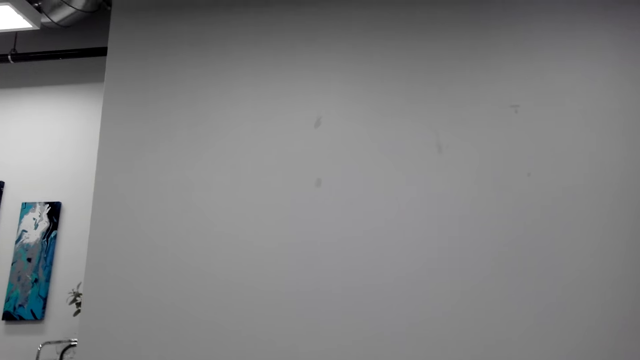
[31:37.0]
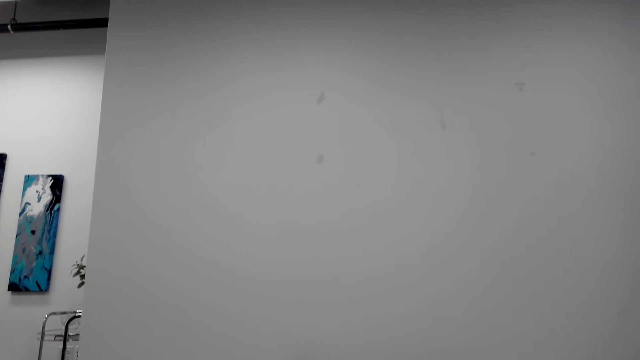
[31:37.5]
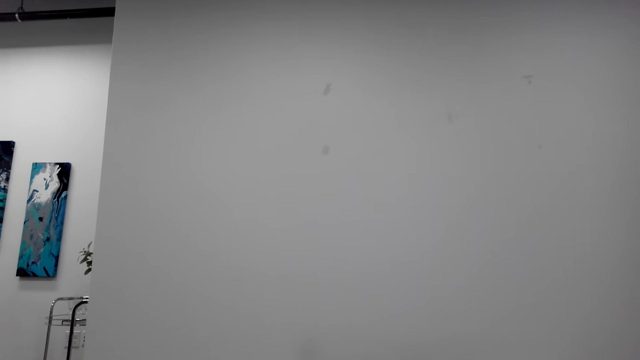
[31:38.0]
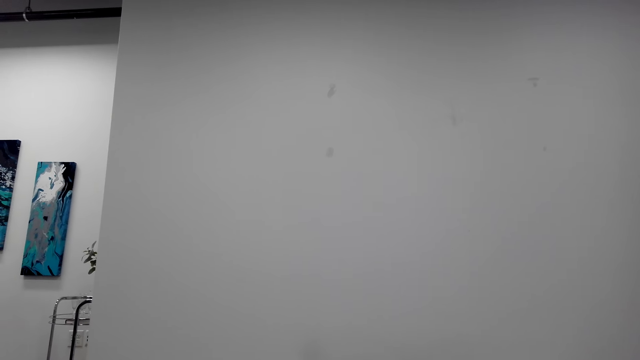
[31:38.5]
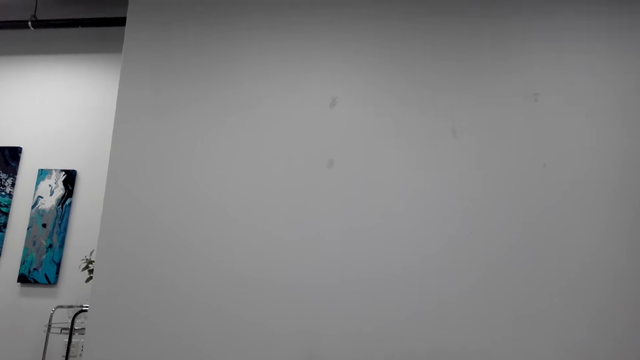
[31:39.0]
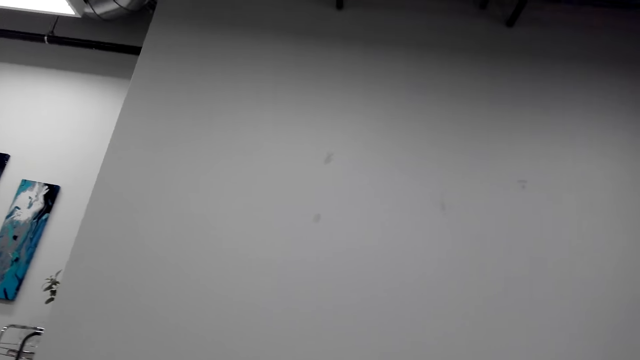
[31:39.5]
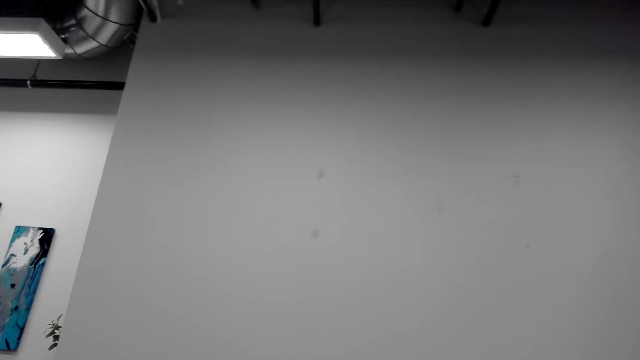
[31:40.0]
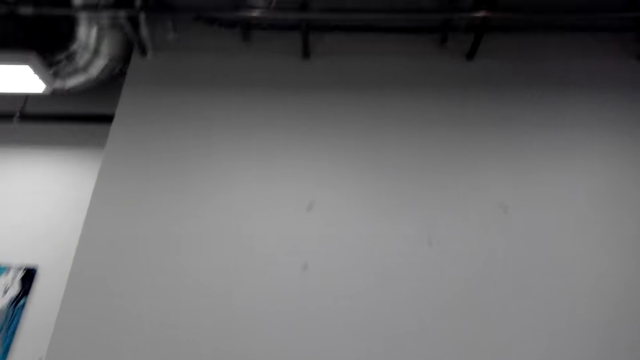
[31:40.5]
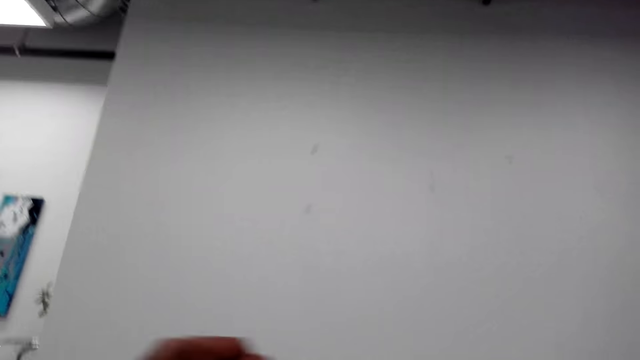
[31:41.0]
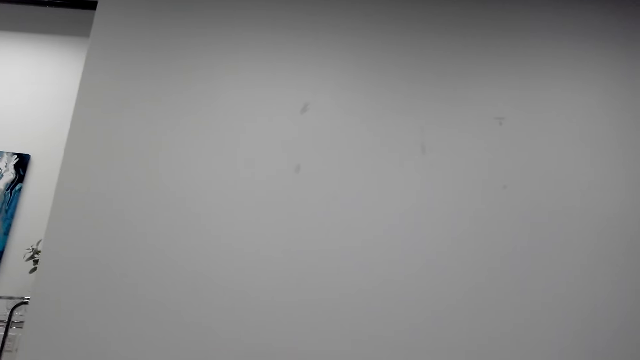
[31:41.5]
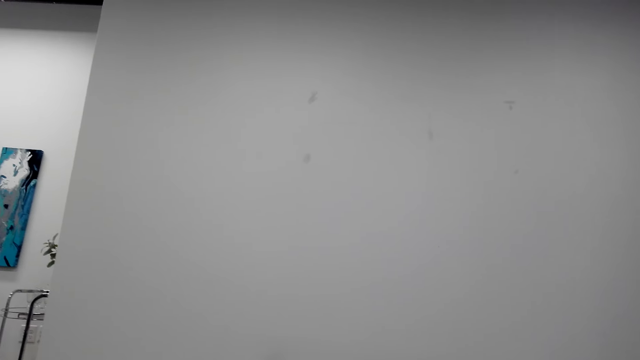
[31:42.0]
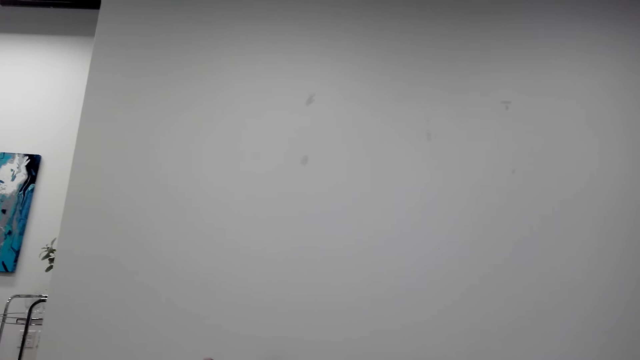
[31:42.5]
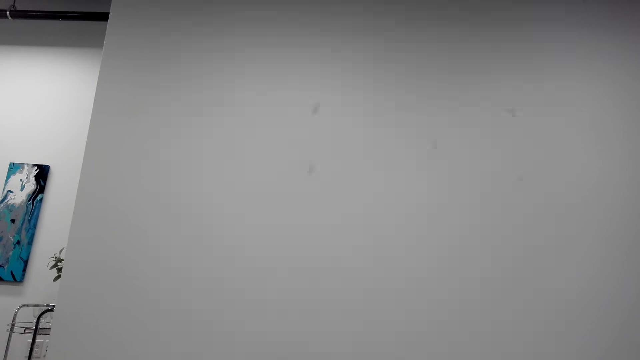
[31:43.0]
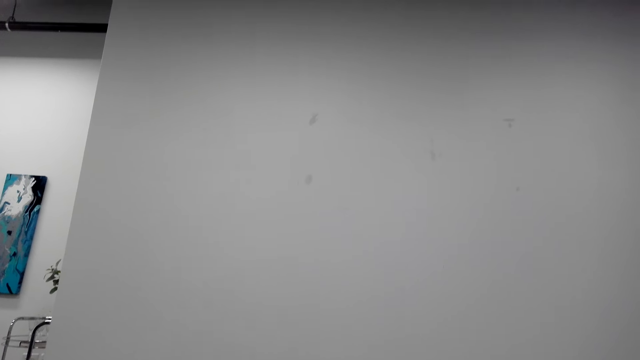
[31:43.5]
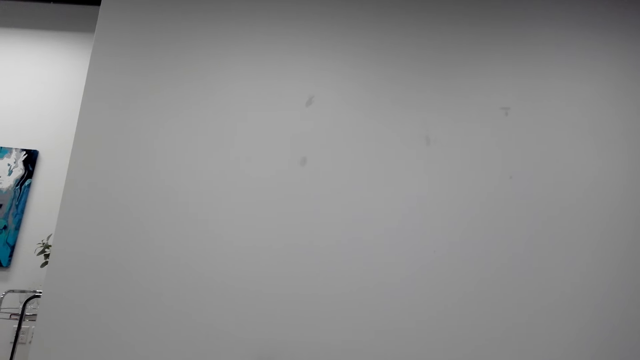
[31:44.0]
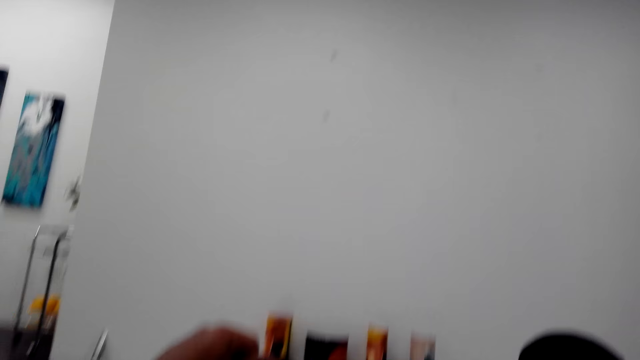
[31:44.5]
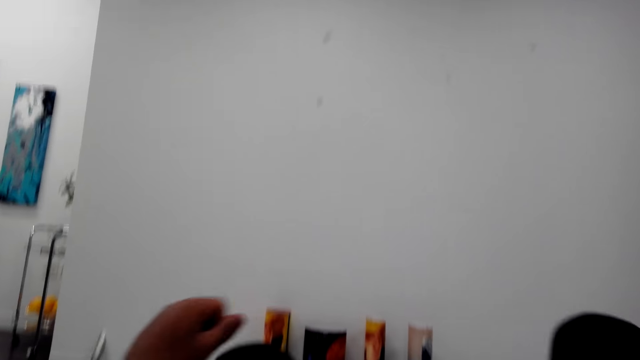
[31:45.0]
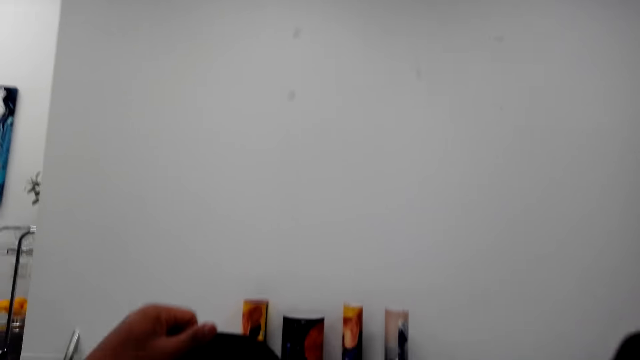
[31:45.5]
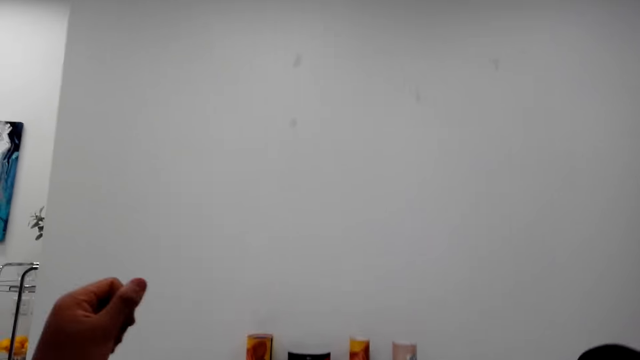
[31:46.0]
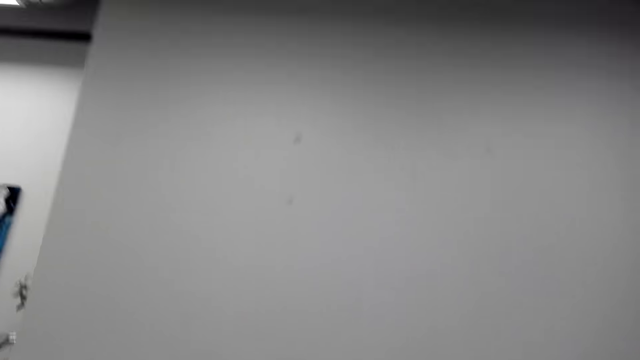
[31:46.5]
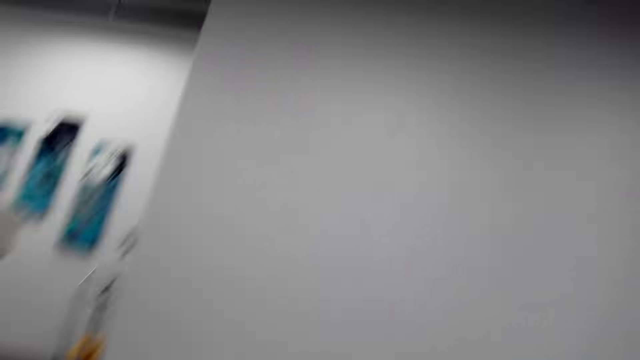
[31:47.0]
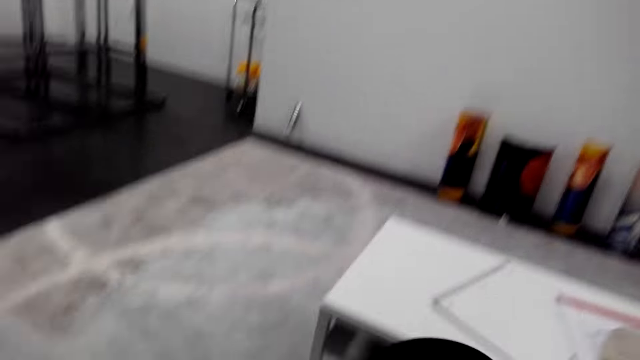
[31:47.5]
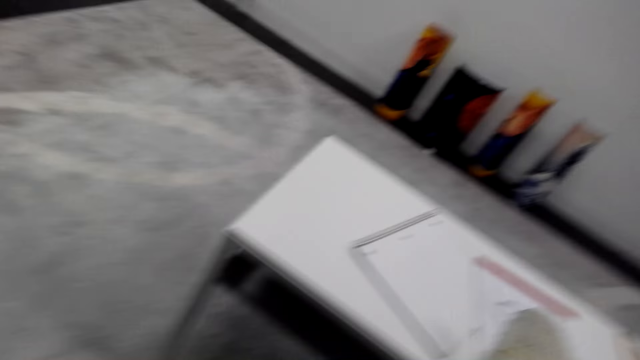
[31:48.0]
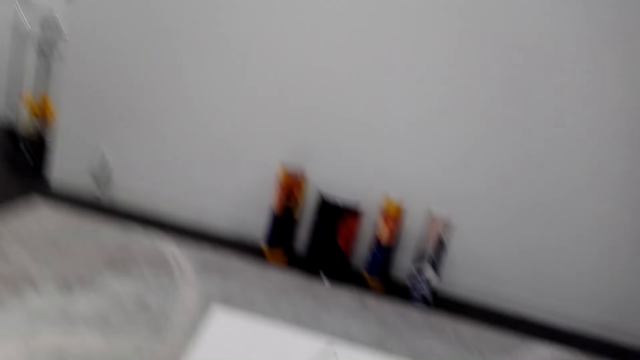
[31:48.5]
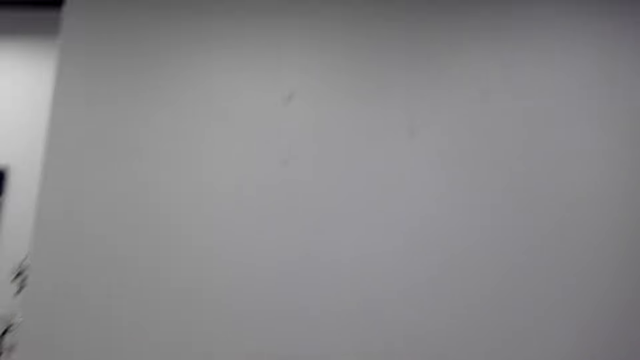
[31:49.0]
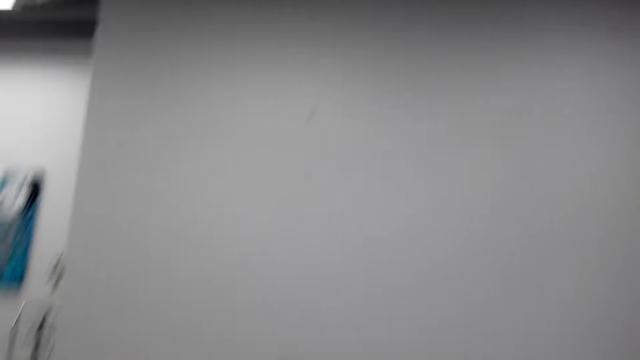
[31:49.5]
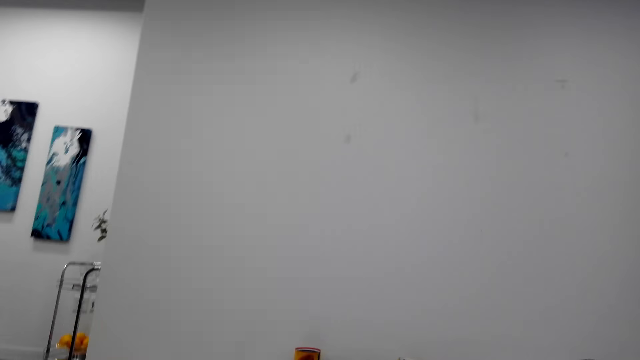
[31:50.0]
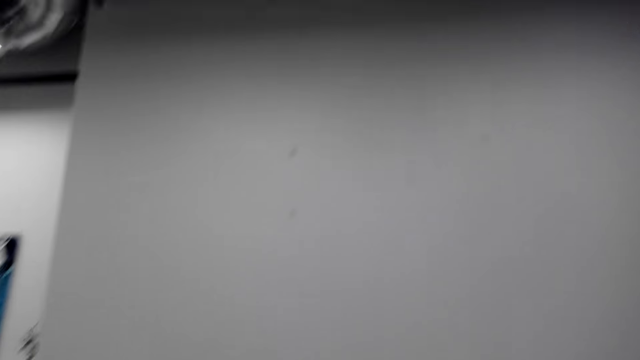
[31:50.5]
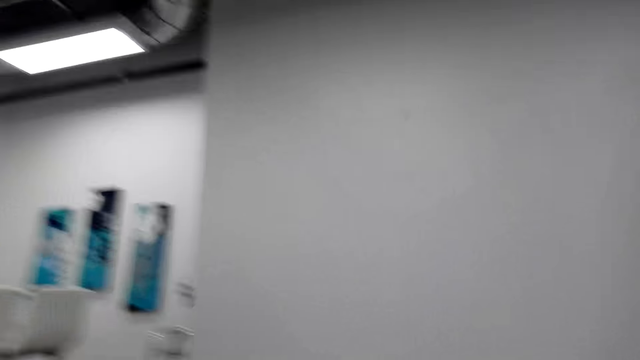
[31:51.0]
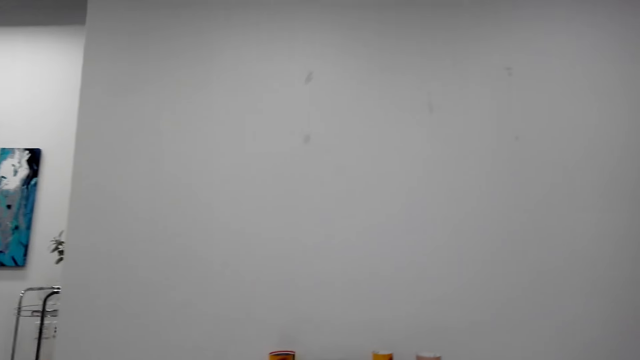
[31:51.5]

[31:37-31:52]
The camera wearer talks with a phone. They cough. They talk with the phone. They cough. They laugh. They cough. They talk with the phone.

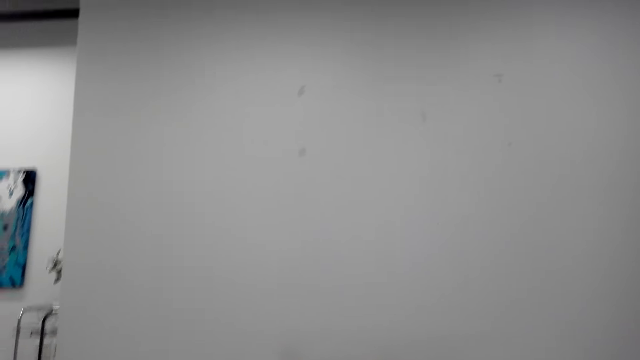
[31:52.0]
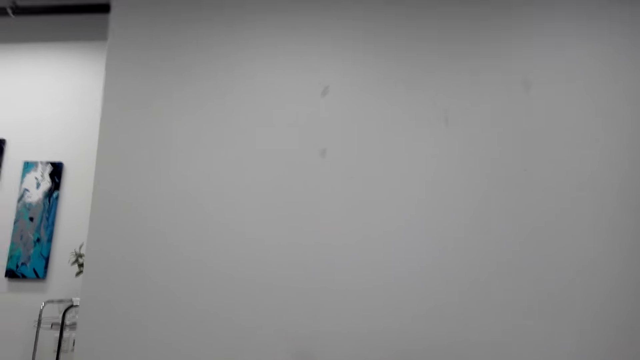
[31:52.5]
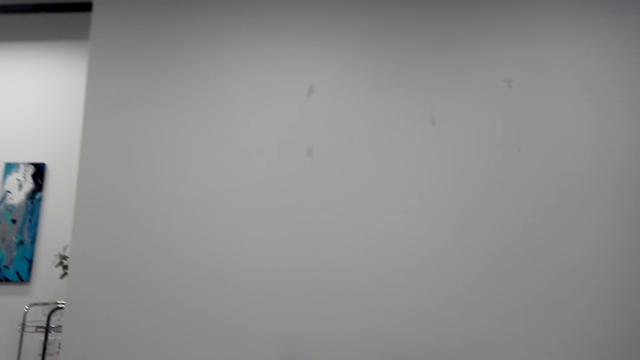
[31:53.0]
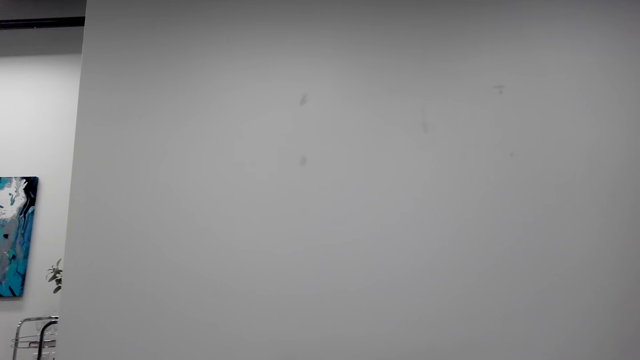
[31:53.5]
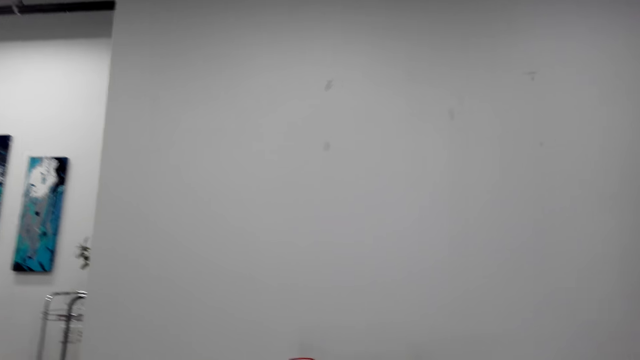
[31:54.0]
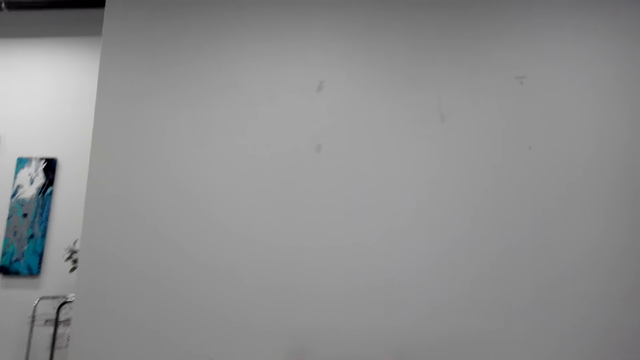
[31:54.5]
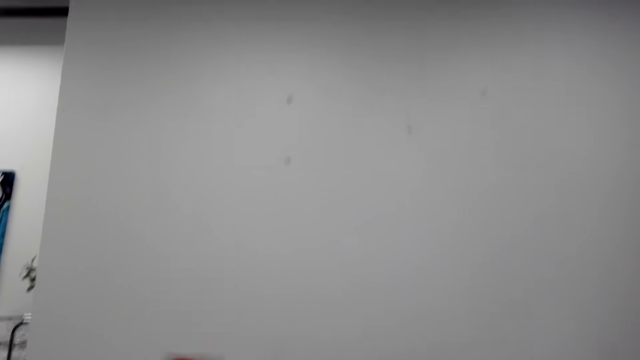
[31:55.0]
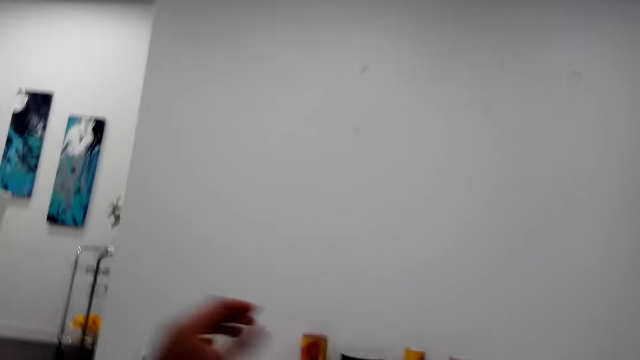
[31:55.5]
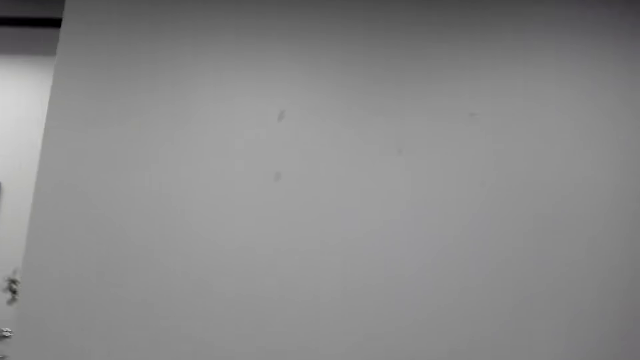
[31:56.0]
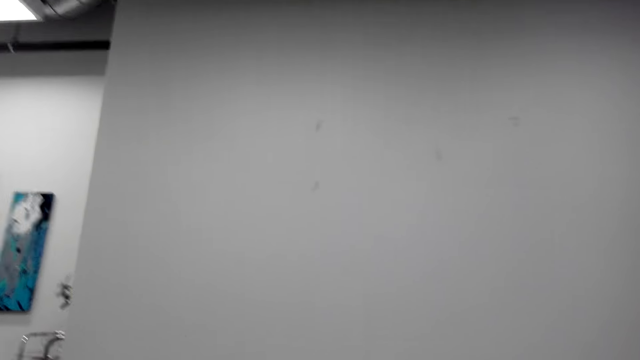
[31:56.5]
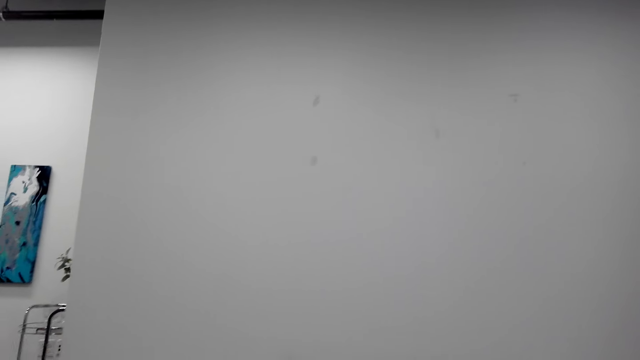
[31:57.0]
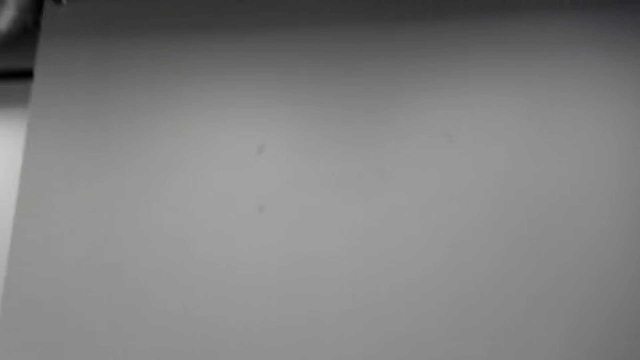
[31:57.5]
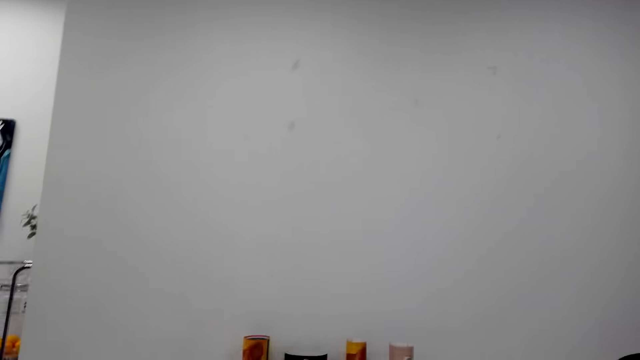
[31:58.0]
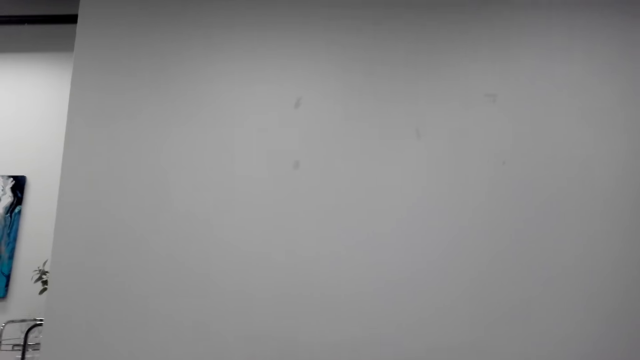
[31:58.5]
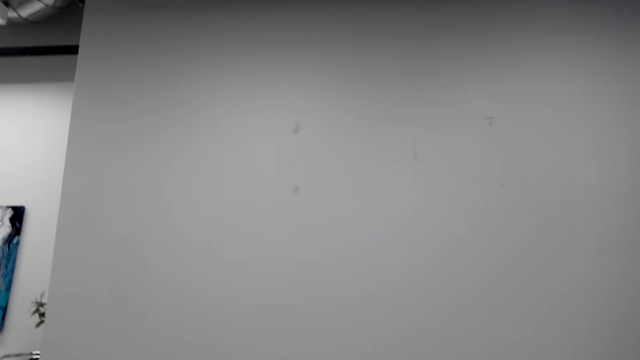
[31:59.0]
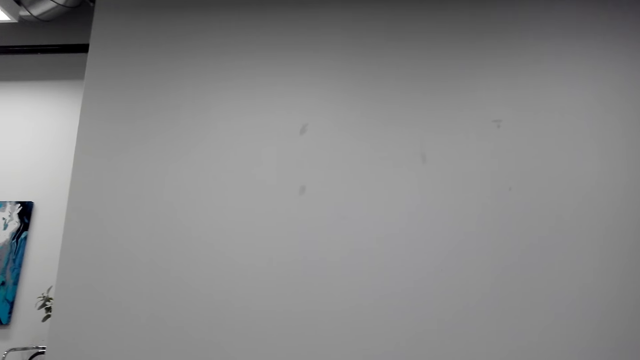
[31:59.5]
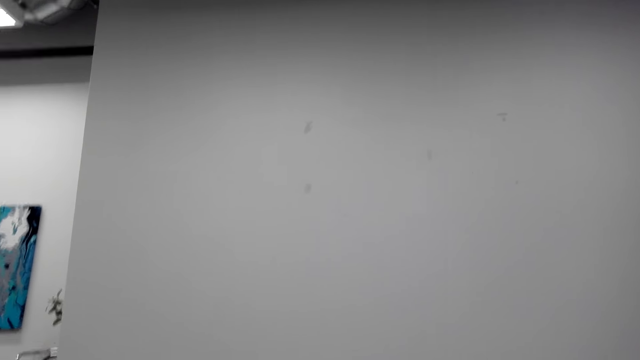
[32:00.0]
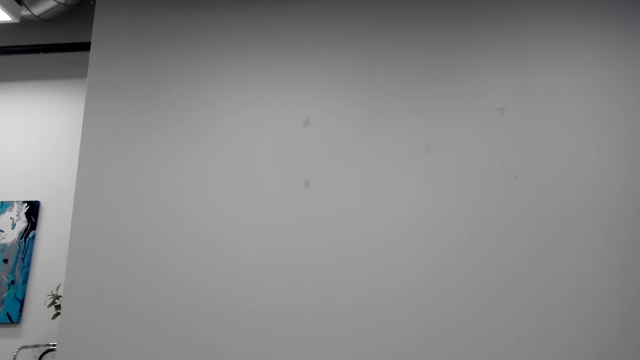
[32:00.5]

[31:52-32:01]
The camera wearer raises a hand. They talk with a phone.
